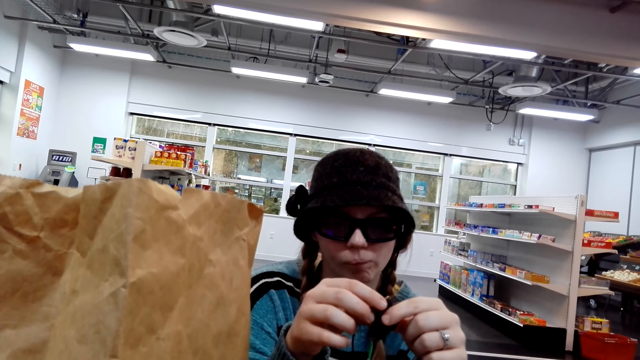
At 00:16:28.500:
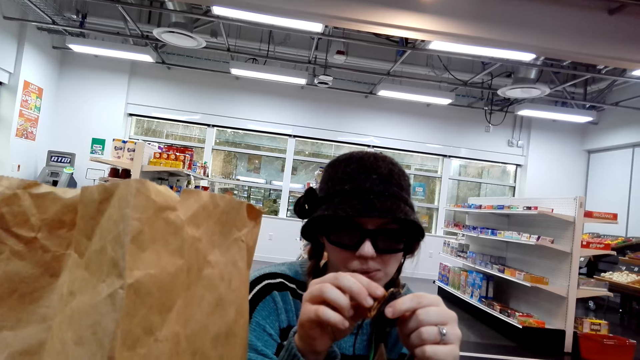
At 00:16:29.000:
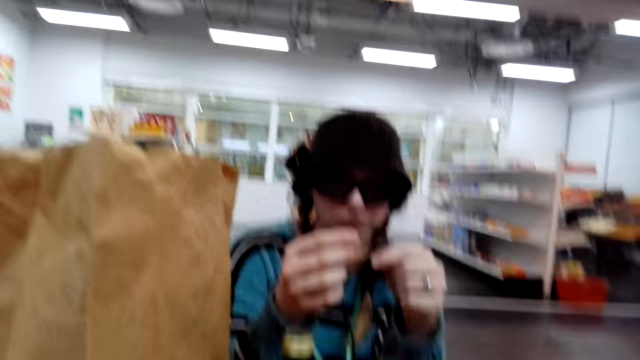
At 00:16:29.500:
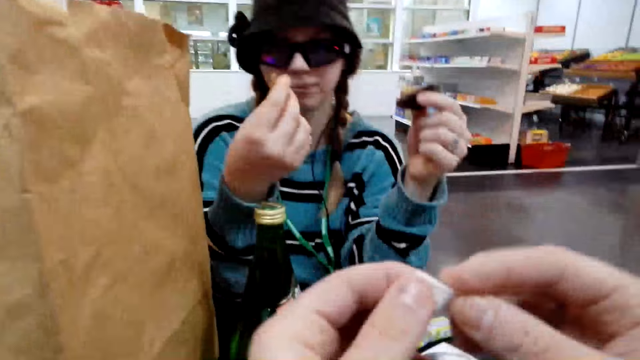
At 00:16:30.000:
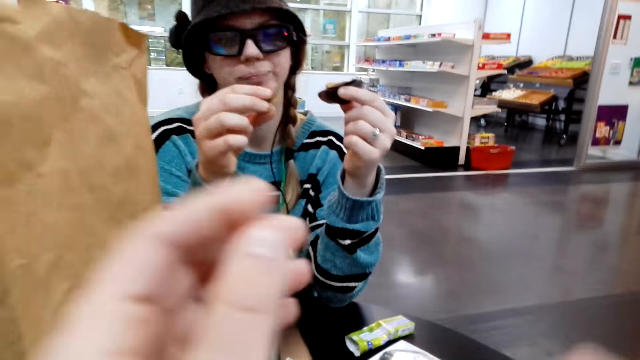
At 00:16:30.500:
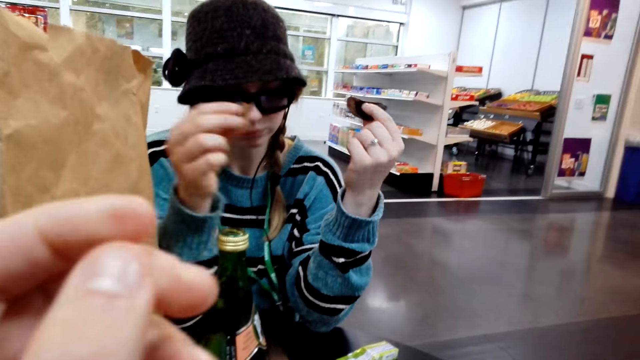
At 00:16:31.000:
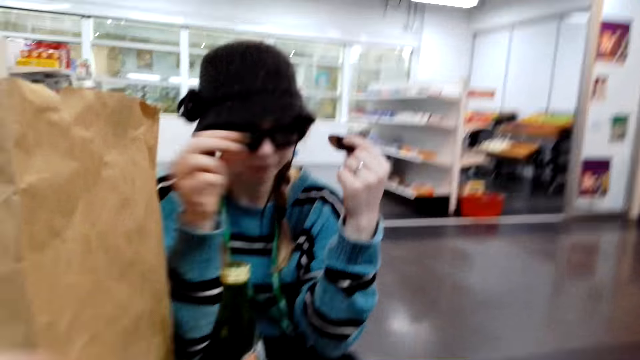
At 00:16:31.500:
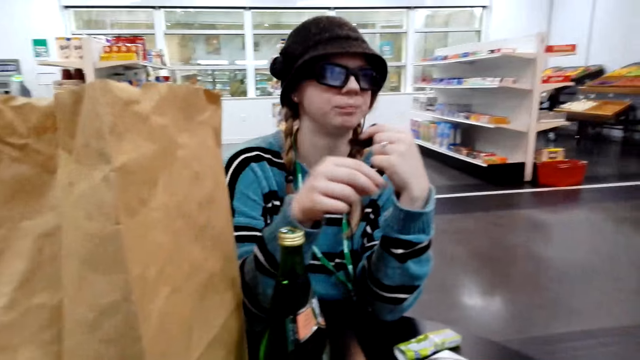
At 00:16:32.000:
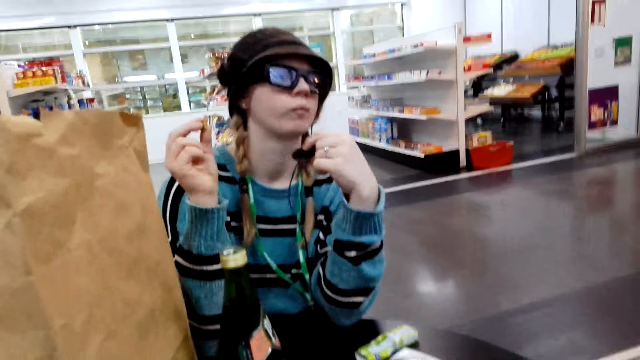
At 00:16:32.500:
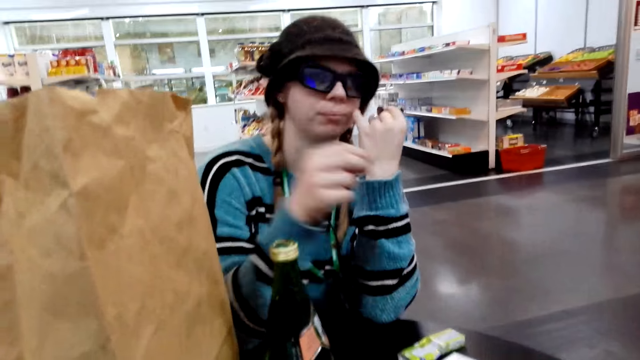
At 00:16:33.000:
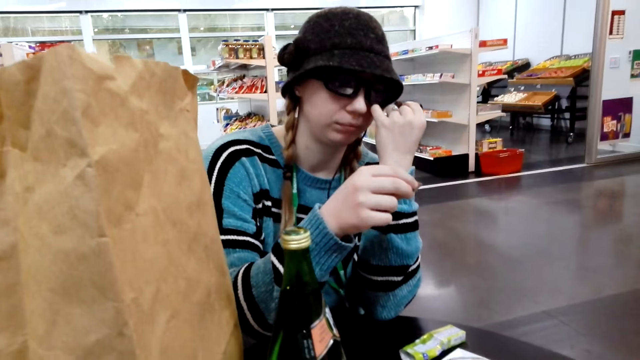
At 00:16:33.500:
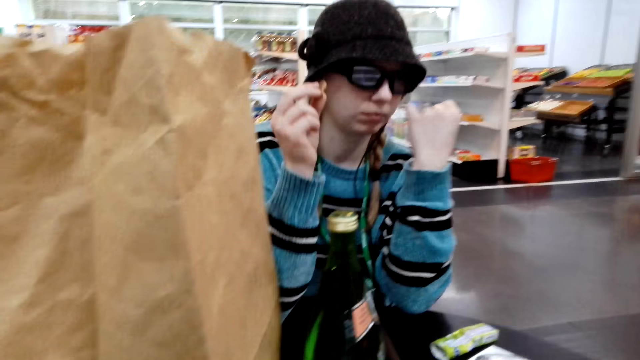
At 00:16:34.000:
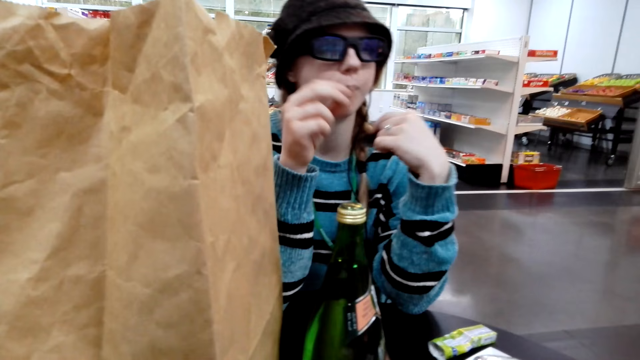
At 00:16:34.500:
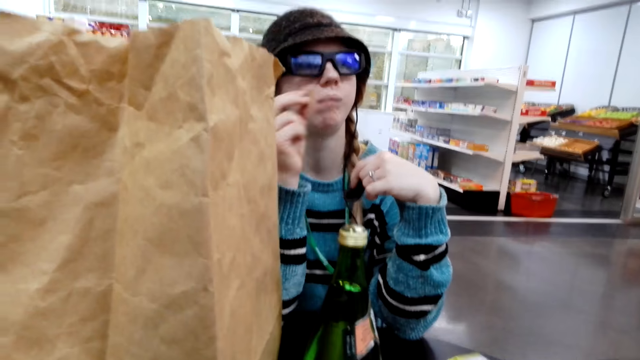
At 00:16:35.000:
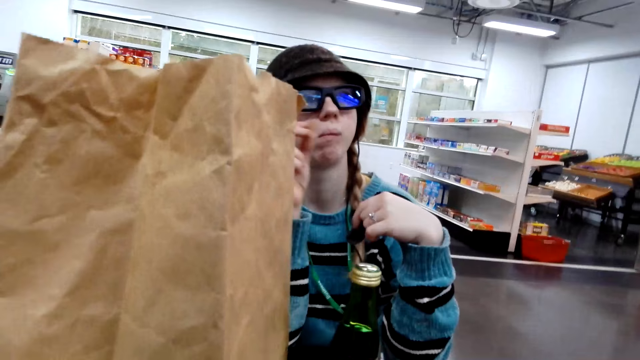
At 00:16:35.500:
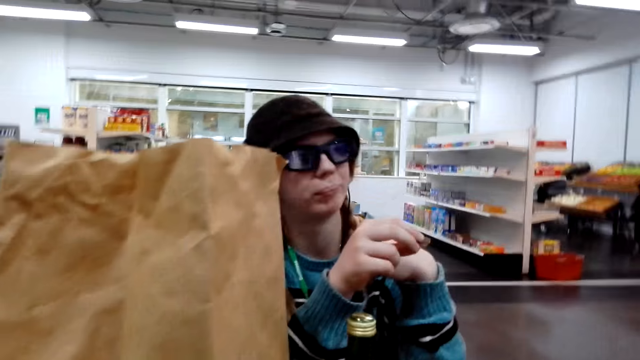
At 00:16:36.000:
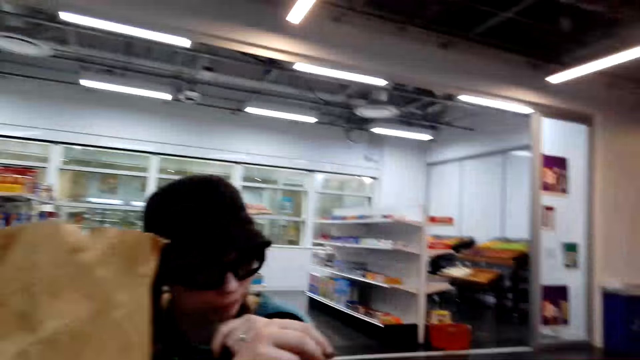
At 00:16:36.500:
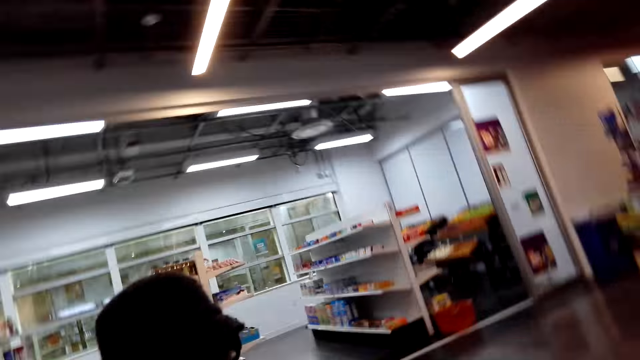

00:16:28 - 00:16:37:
The camera wearer eats something.

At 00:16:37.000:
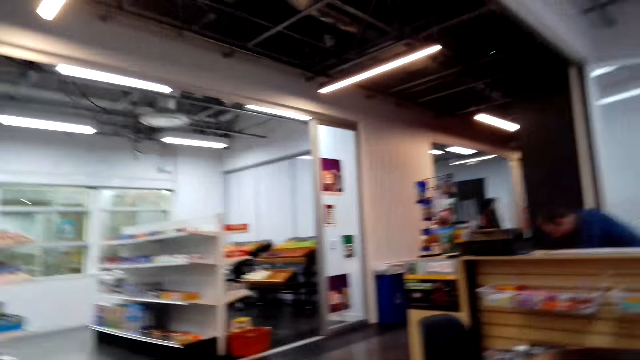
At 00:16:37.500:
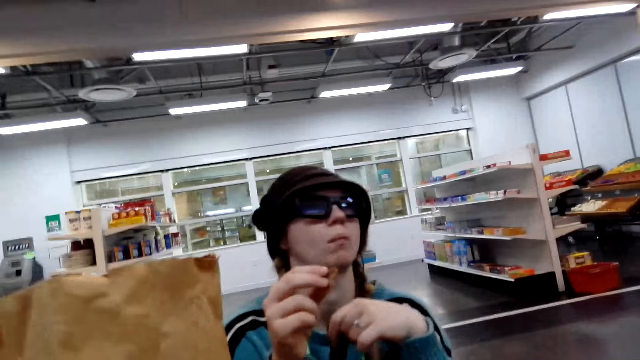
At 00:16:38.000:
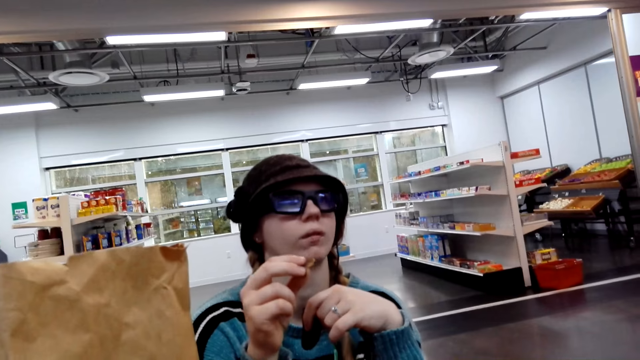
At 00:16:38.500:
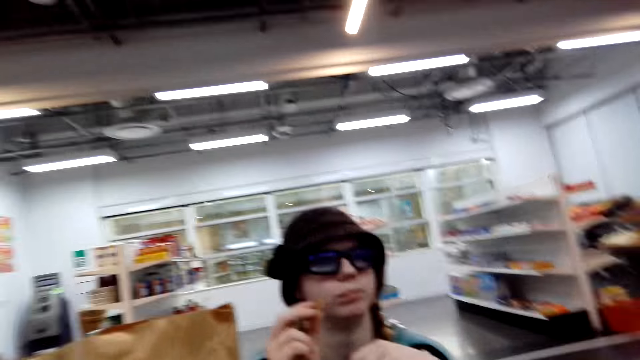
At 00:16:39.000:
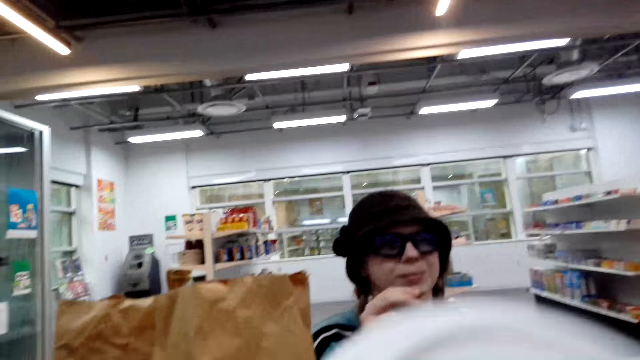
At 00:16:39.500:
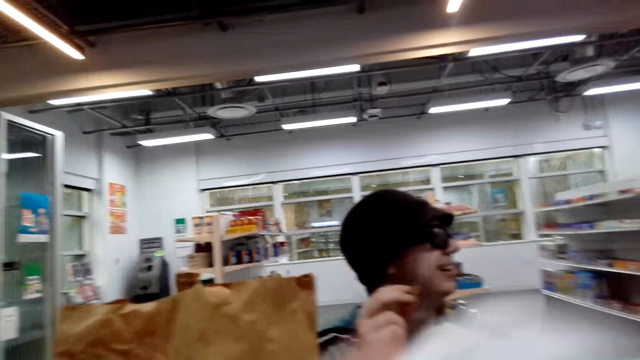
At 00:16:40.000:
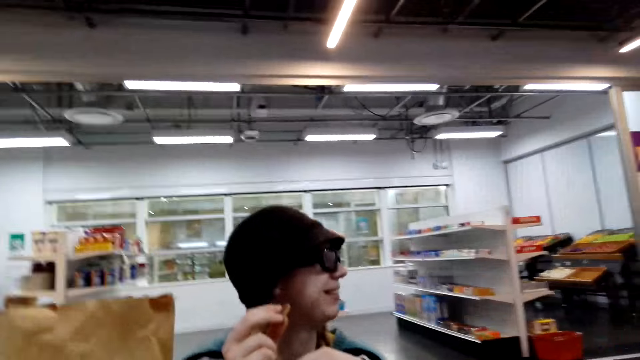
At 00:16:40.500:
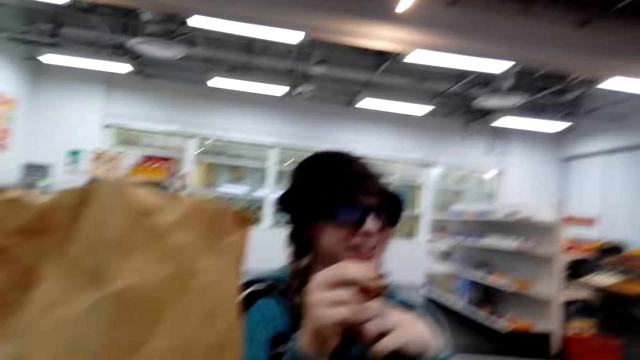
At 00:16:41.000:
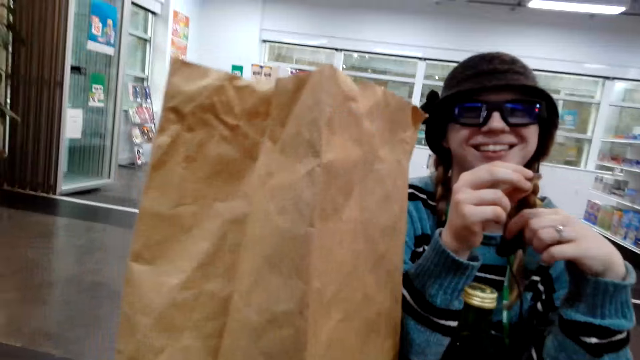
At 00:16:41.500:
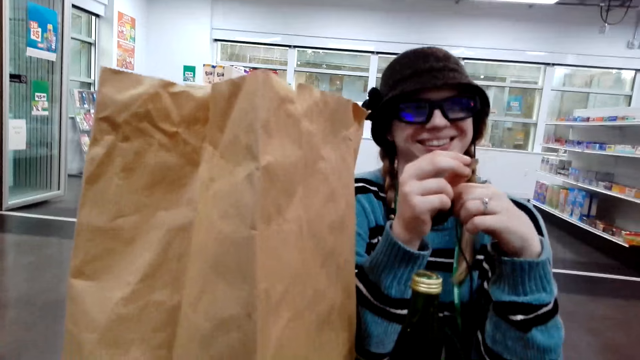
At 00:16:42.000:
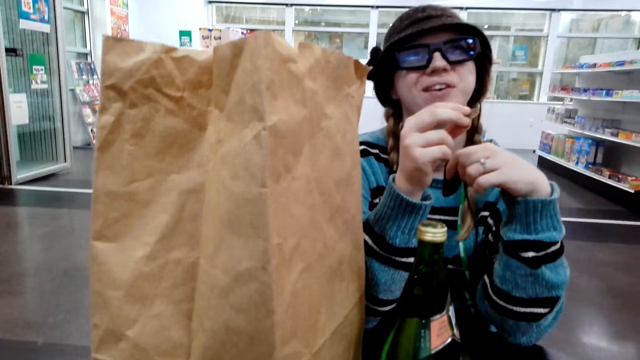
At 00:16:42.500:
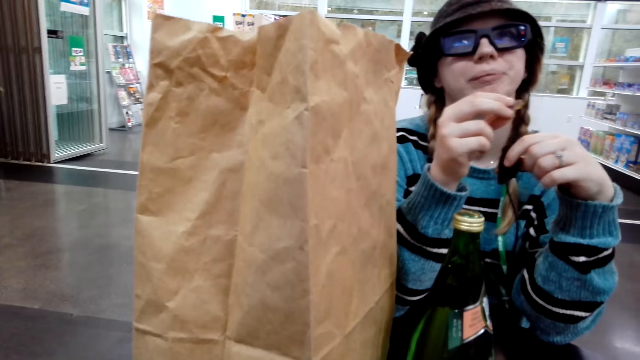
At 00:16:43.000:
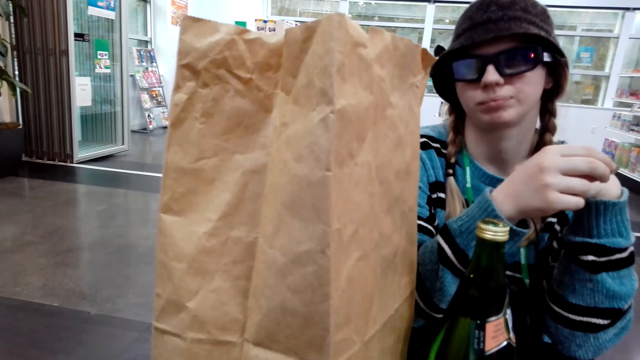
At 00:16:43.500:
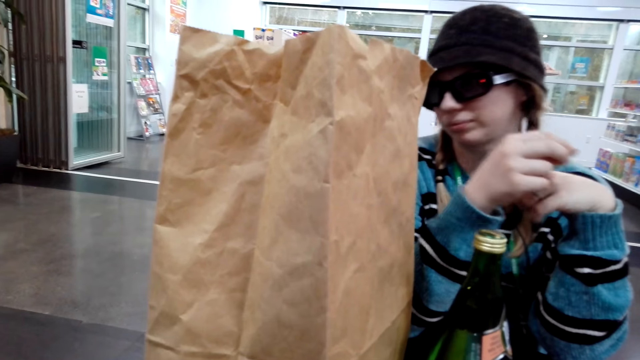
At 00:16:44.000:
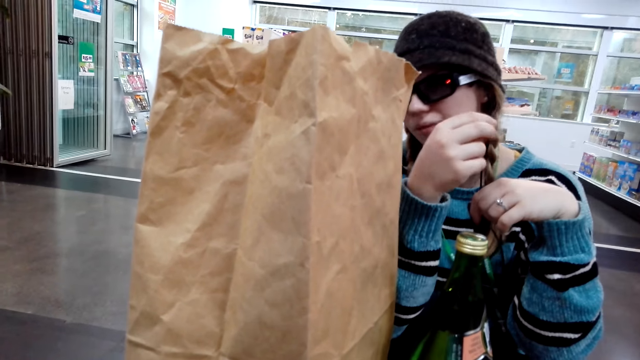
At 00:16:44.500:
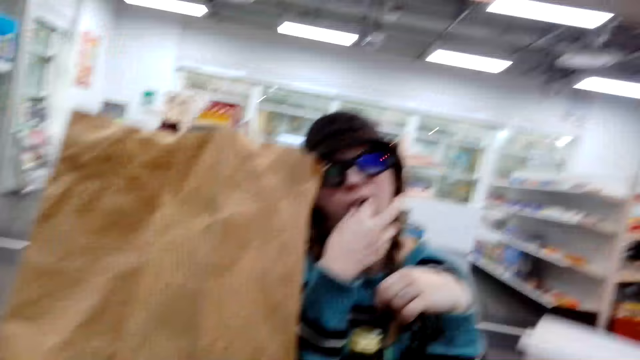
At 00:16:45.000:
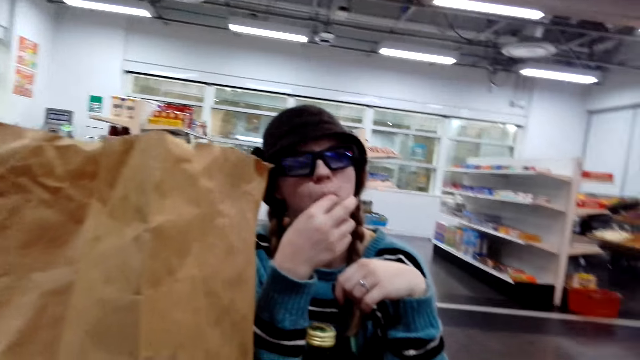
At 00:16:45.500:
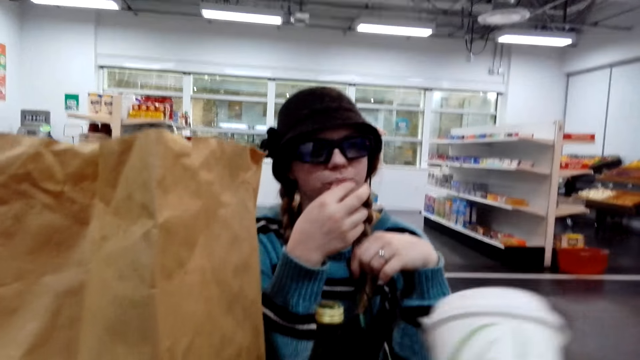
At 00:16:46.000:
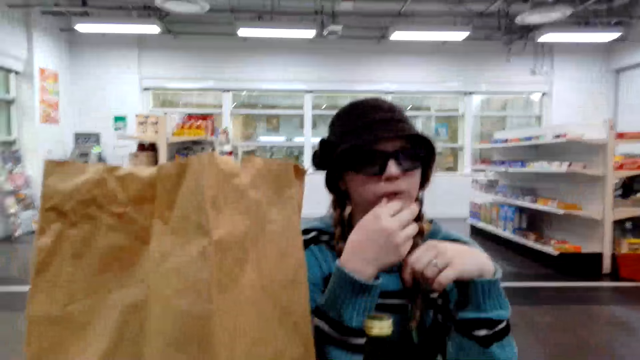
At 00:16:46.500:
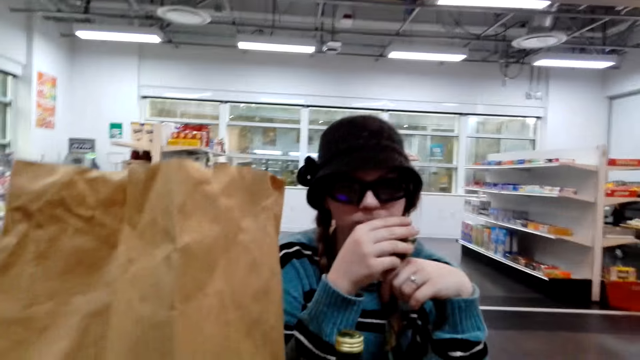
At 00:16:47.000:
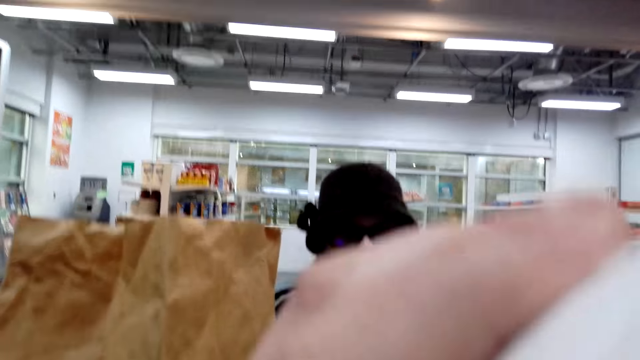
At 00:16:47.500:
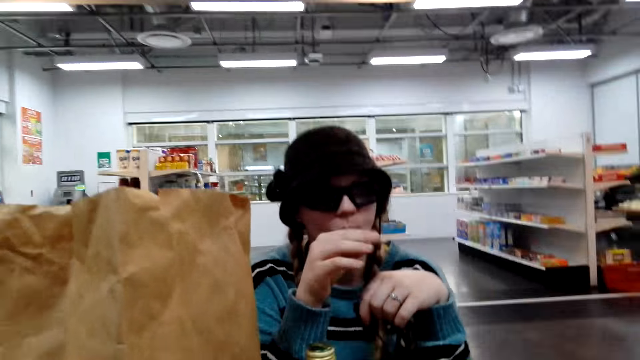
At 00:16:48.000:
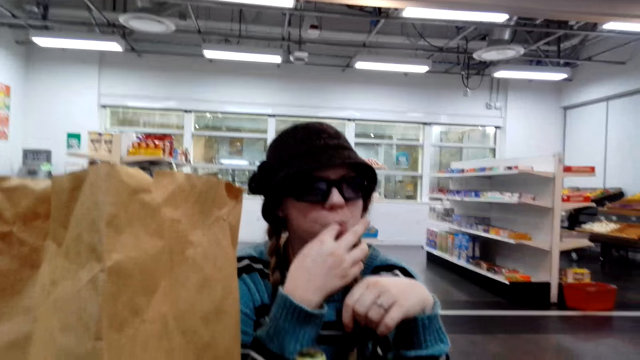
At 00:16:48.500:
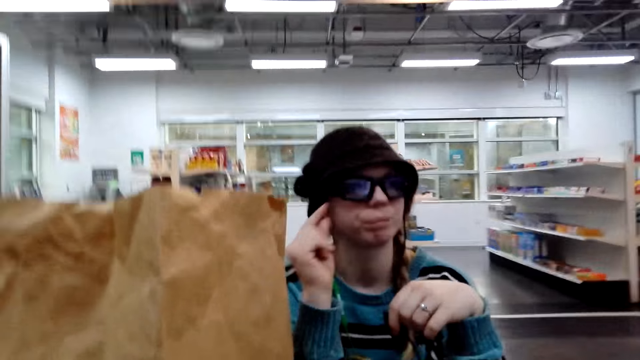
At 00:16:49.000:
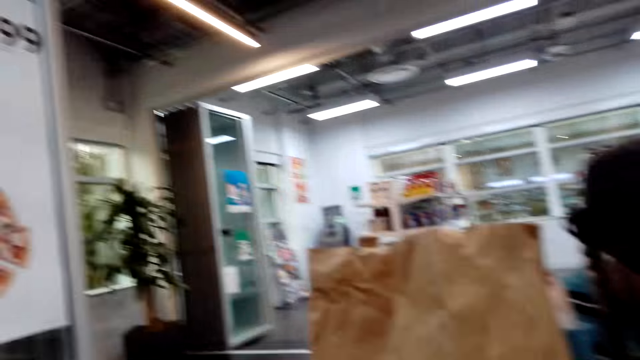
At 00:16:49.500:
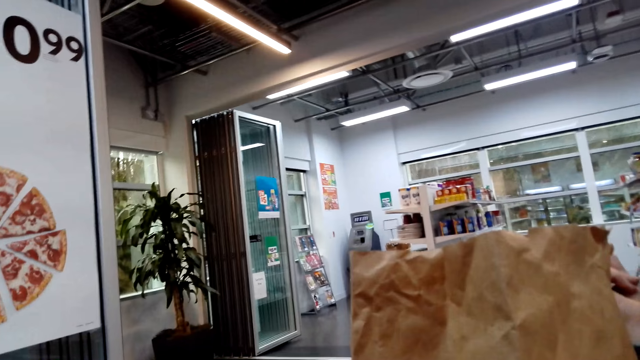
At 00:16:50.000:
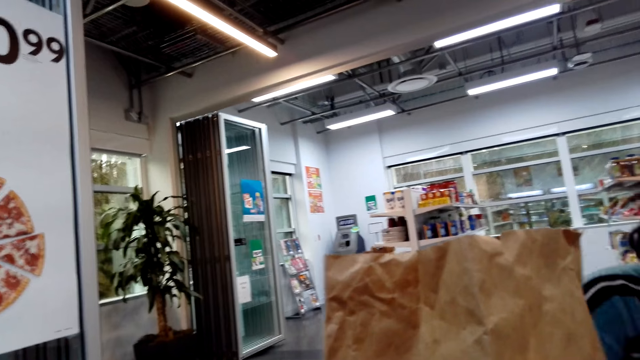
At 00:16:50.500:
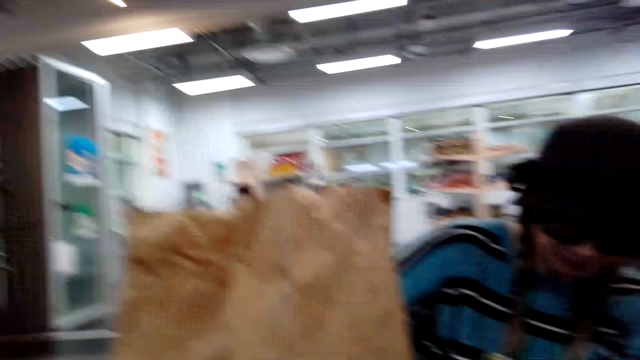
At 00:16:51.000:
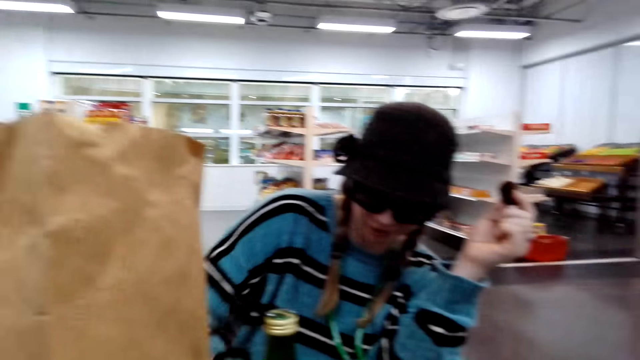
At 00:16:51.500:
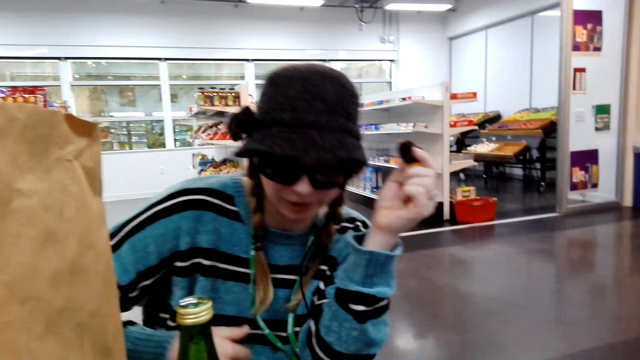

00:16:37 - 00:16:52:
The camera wearer drinks from a cup. A person laughs. The camera wearer looks around.
